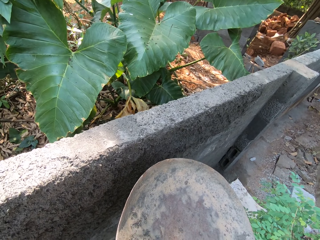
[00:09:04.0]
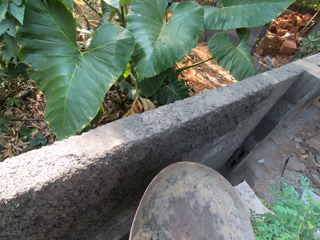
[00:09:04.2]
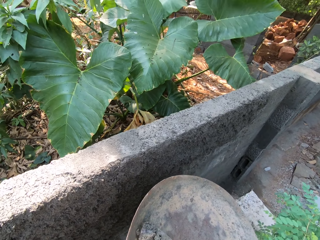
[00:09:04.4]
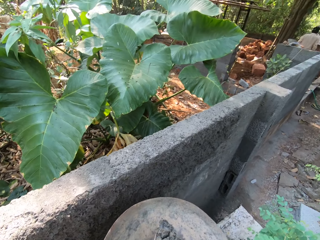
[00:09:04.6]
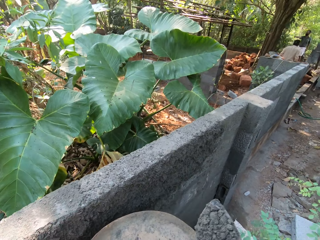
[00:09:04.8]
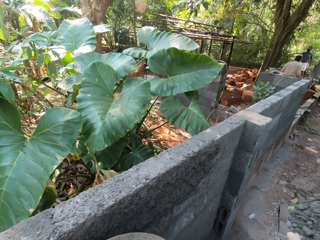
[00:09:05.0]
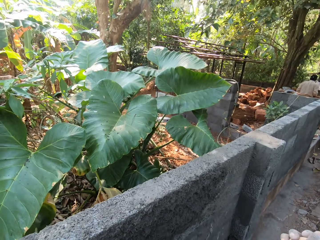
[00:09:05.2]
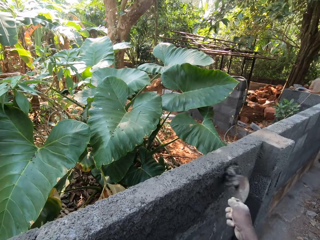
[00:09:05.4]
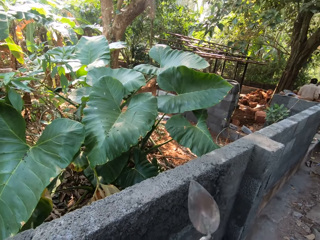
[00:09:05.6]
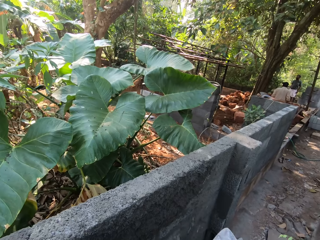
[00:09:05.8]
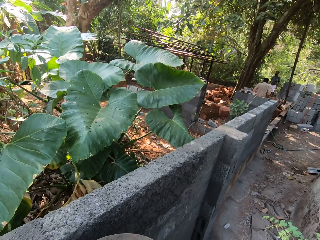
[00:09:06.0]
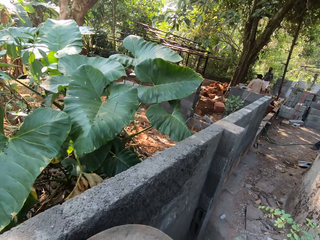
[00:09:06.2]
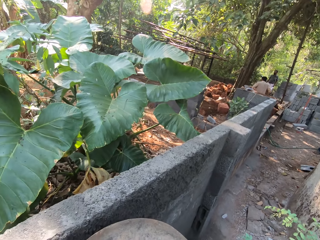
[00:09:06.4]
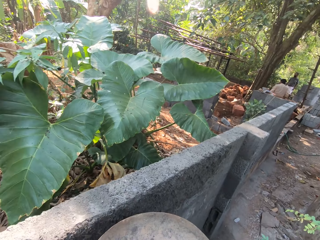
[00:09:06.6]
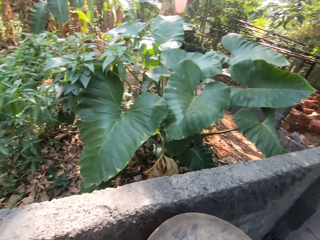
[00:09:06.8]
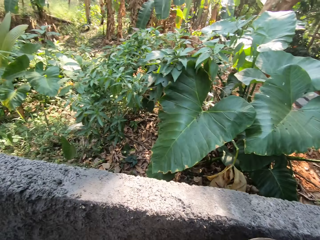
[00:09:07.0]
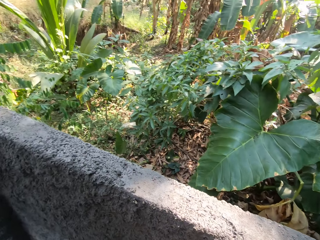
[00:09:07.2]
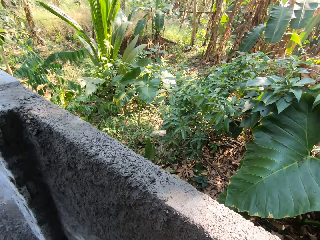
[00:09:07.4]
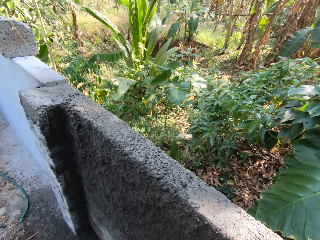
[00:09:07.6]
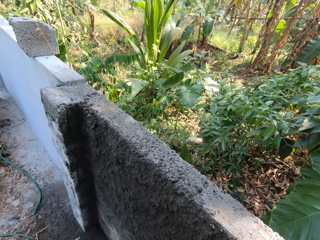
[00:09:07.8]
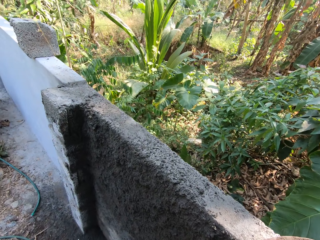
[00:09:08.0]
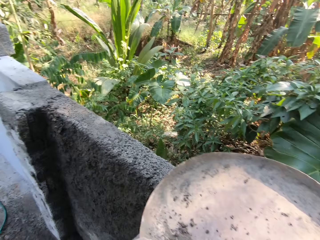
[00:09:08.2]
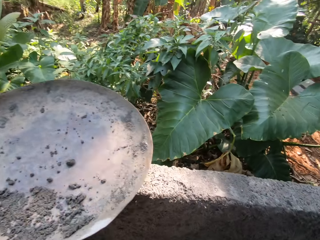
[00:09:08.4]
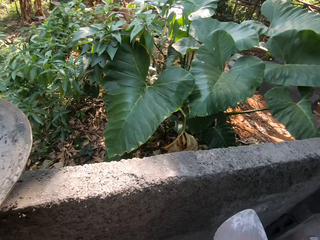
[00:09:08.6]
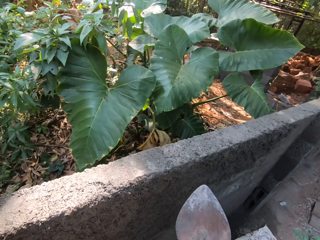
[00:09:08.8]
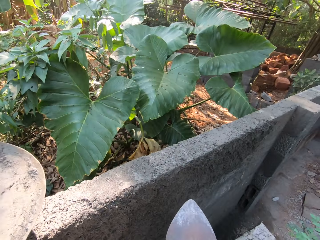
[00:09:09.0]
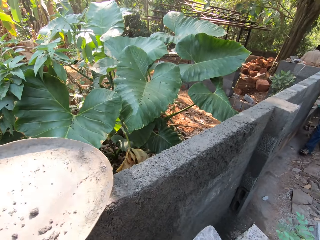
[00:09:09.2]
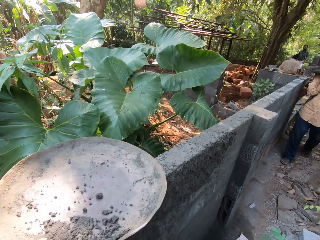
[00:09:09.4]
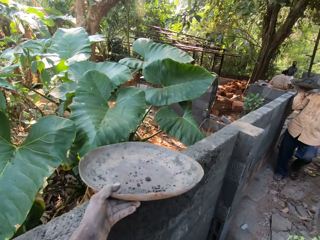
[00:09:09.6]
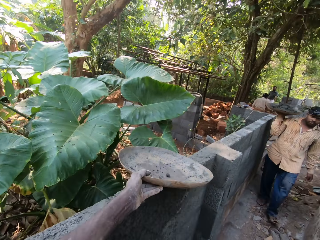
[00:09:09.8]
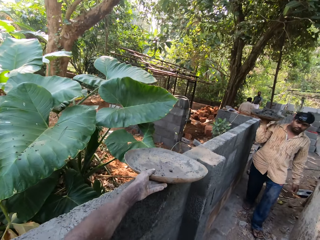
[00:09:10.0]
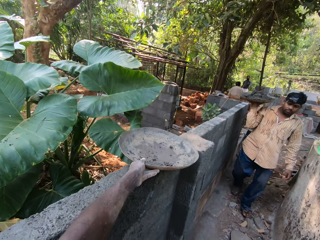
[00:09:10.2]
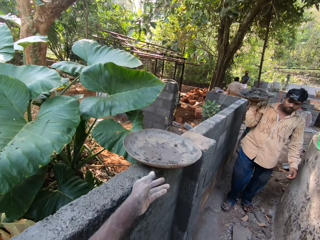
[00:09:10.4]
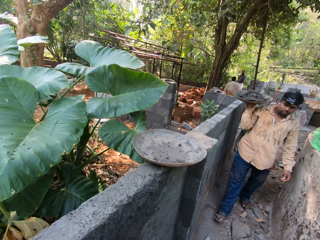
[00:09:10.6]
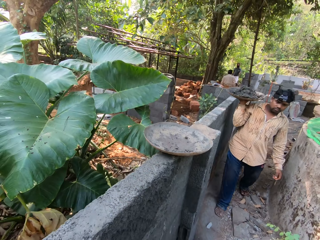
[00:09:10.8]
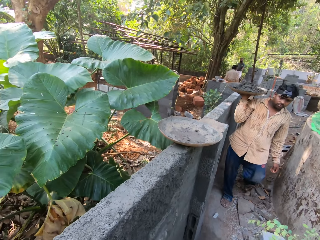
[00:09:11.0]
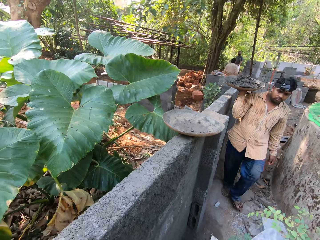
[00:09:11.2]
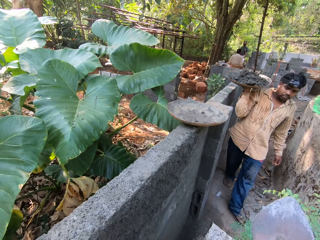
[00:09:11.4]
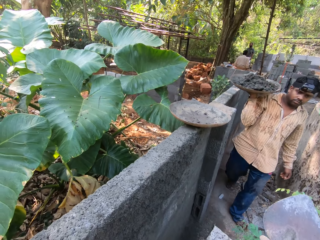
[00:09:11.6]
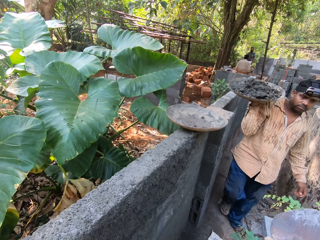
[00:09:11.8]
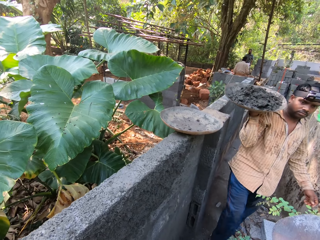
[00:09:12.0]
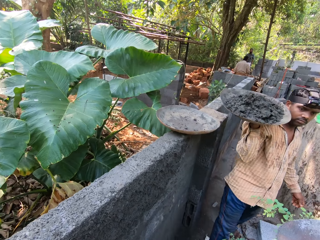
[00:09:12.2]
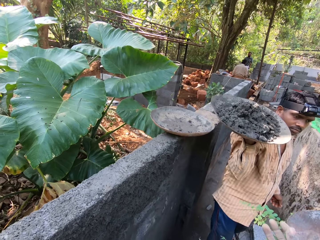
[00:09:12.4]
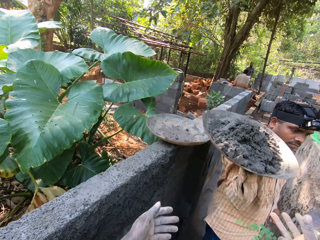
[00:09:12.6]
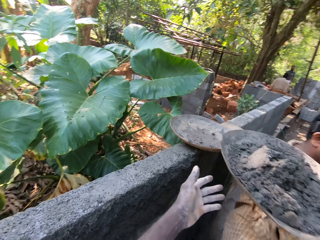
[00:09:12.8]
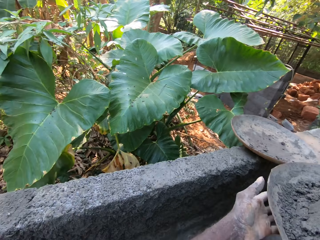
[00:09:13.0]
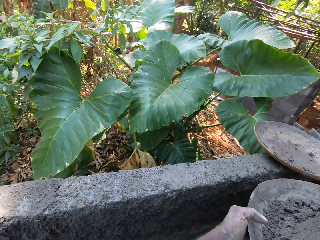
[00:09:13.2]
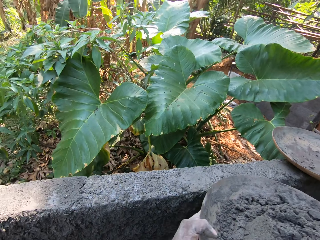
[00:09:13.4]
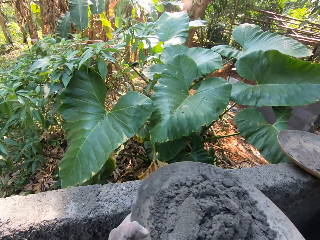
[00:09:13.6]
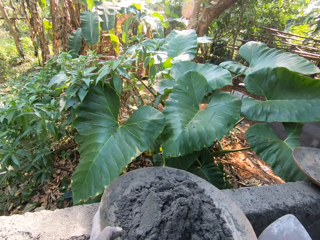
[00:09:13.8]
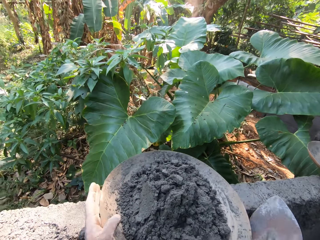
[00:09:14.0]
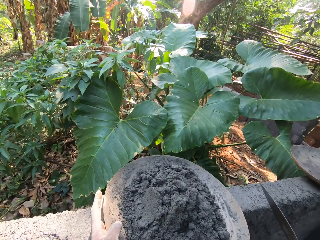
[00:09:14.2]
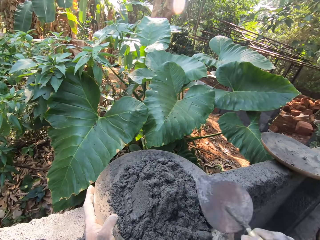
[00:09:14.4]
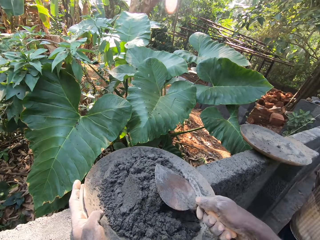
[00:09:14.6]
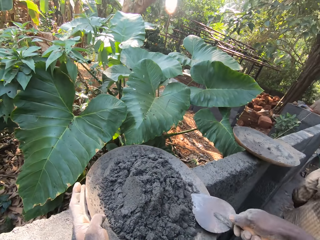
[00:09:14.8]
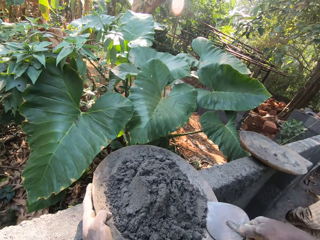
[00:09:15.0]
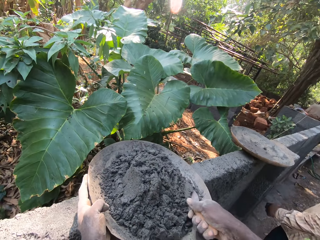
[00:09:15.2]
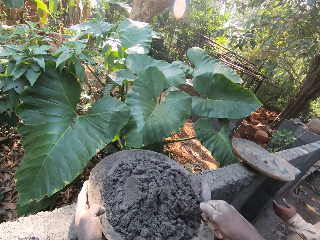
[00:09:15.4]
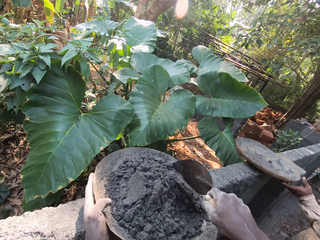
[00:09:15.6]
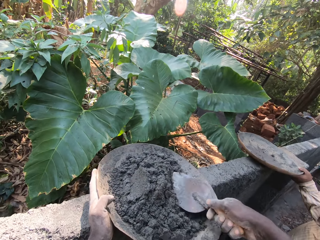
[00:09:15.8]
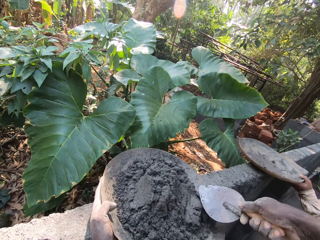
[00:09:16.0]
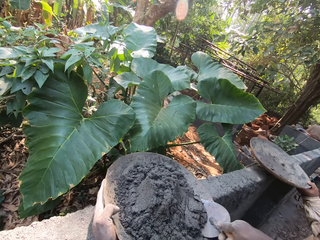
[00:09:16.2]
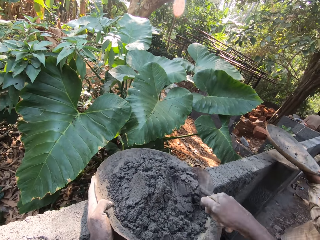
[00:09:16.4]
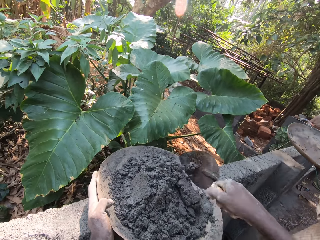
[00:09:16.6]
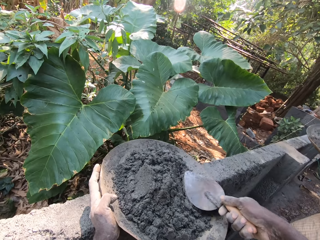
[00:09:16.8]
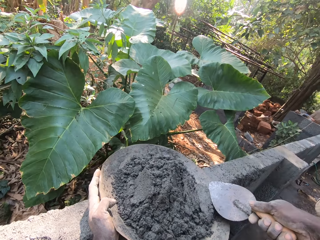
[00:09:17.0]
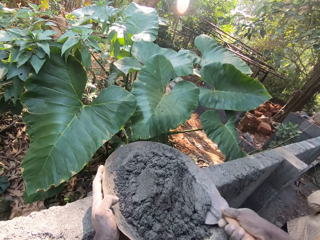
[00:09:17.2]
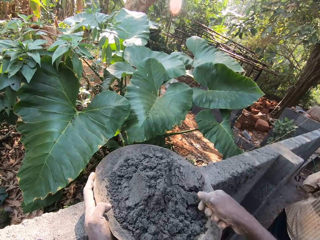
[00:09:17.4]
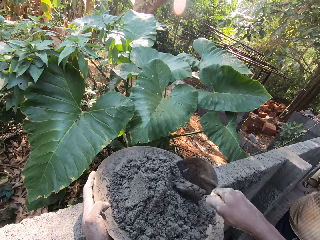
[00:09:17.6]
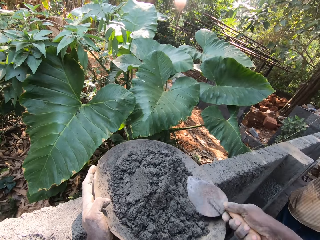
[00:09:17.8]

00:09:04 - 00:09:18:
The camera wearer scoops the mortar from the head pan with the trowel in his right hand. He pours the mortar on the wall with the trowel in his right hand. A man walks towards the camera wearer with a head pan with mortar on his right shoulder. The camera wearer puts the head pan on the wall with his left hand. He collects the head pan with mortar from the man with his hands. He puts the head pan with mortar on the wall with his hands. Another man picks the head pan from the wall with his left hand.

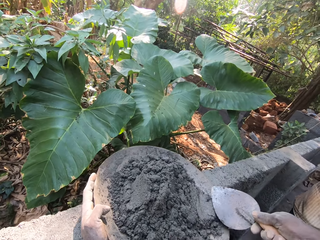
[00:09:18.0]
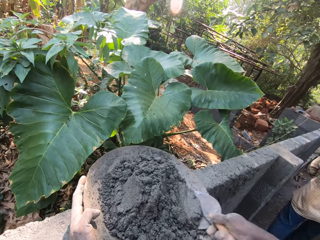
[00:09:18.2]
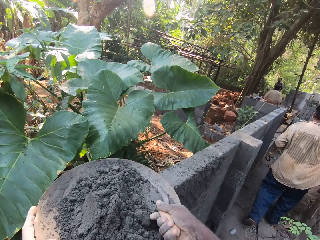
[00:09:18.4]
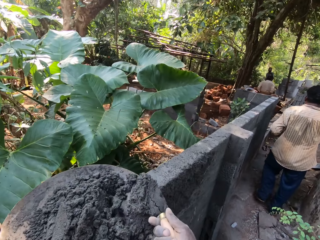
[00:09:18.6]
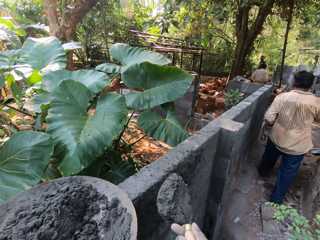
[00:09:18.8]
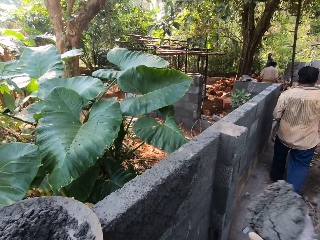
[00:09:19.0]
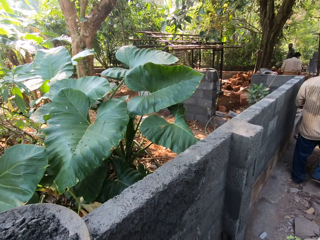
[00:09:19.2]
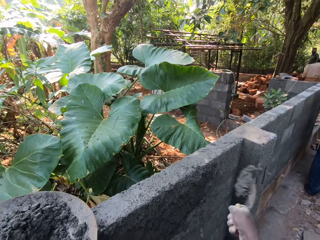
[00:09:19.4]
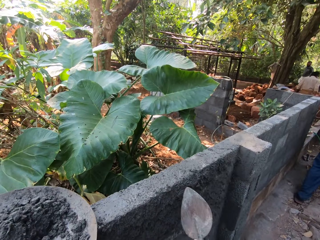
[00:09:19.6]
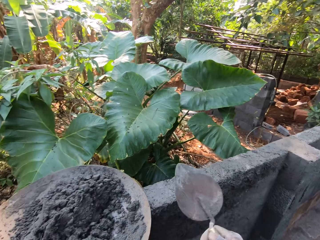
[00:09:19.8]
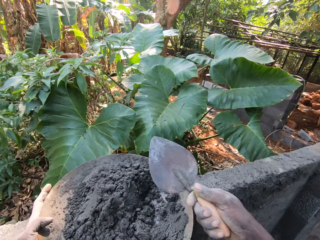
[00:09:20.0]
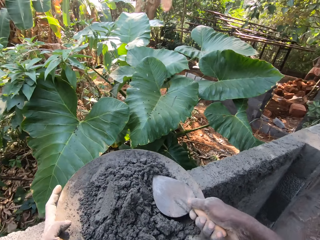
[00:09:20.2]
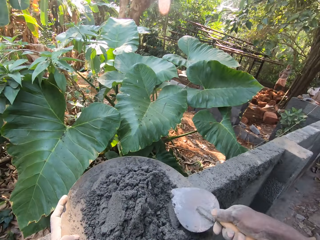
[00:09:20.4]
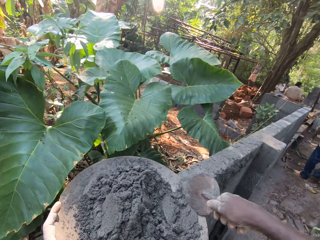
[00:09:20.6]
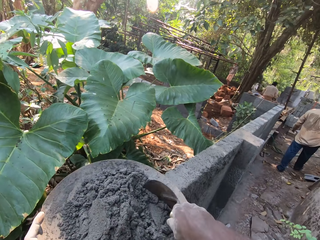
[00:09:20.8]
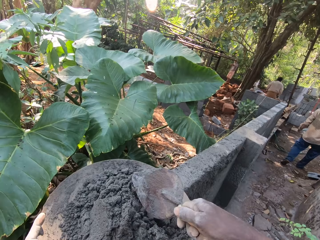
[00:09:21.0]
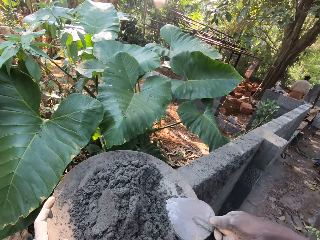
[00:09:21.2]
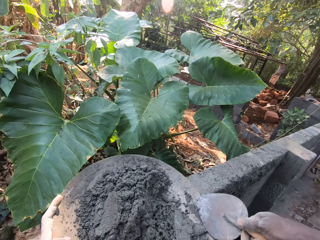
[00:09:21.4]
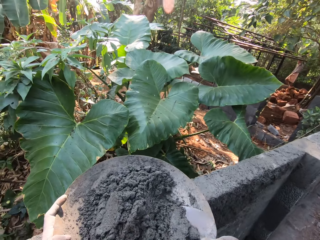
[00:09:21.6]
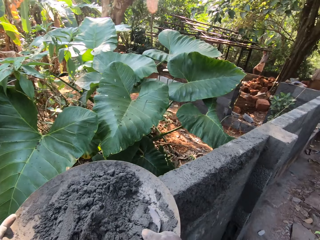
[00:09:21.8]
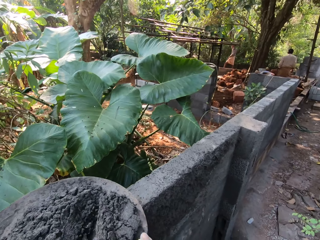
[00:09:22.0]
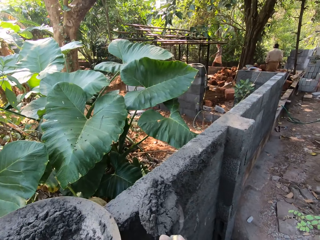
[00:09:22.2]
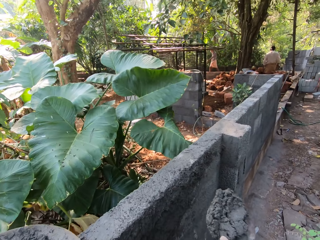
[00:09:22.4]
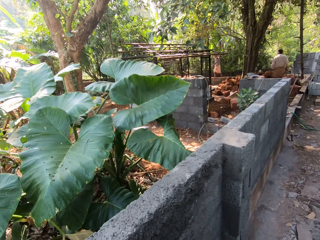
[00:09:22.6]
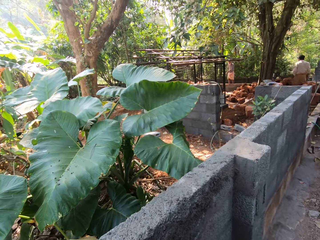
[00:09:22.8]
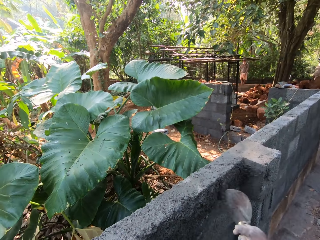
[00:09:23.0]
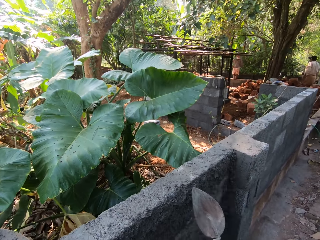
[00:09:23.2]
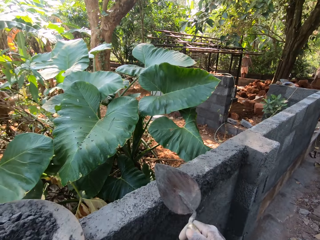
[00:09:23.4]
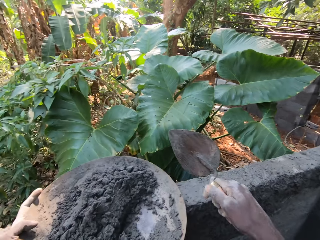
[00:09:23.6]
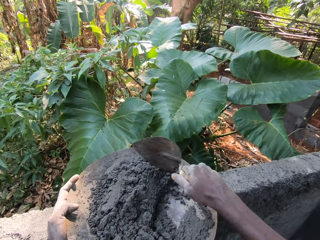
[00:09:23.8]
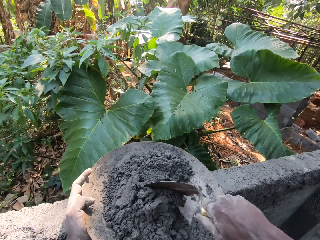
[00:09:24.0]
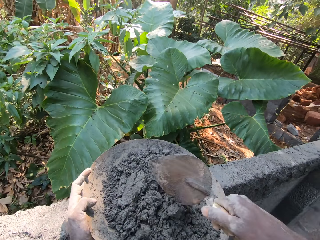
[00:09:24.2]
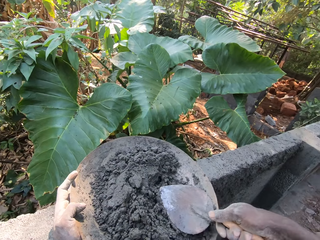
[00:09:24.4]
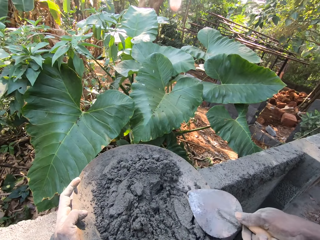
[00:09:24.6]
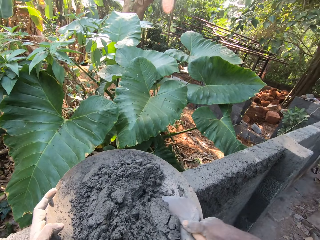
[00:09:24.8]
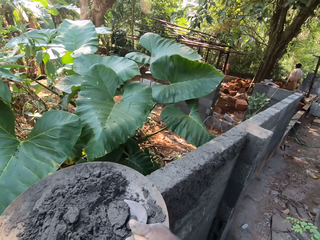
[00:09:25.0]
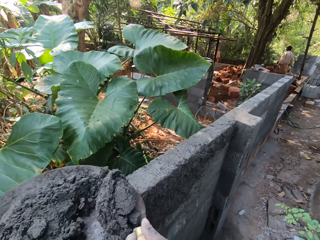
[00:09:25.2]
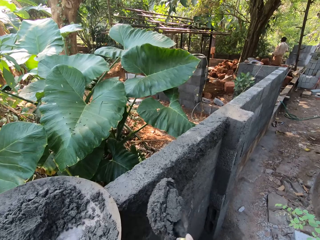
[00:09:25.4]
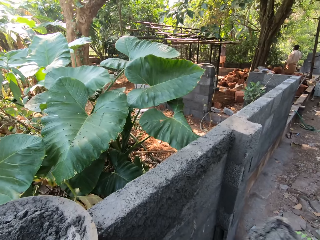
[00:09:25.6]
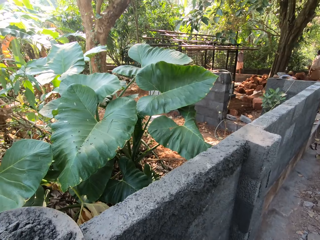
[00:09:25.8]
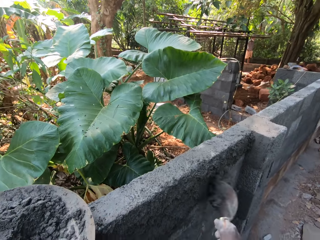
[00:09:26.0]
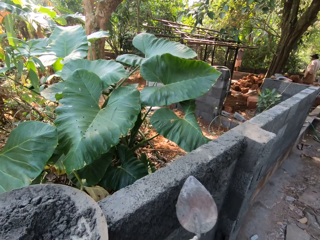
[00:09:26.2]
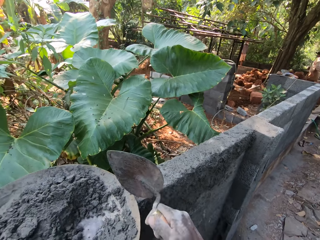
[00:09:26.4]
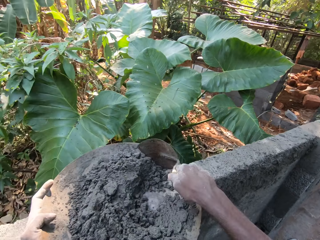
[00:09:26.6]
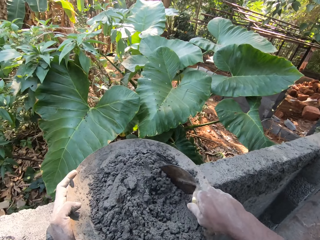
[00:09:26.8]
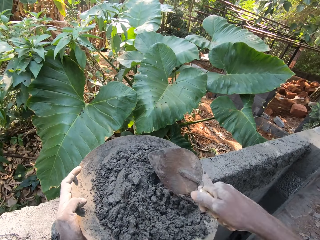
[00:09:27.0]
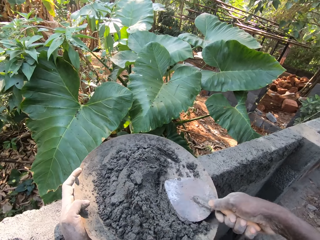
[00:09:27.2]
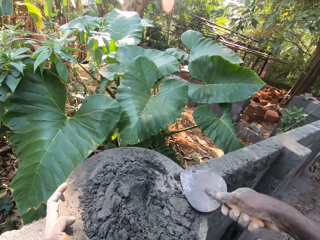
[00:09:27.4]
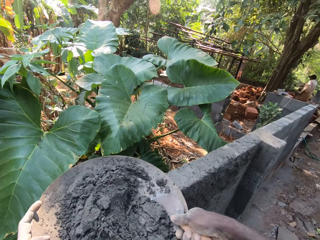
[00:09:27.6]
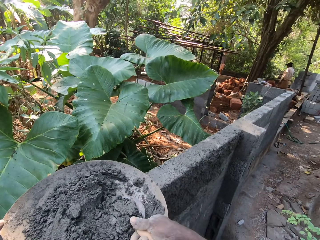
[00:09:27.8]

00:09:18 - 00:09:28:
The camera wearer scoops some concrete from the concrete in the head pan with the hand trowel in his right hand. A man walks around. The camera wearer plasters the wall with the concrete on the hand trowel in his right hand. He mixes the concrete in the head pan with the hand trowel in his right hand. He scoops some concrete from the concrete in the head pan with the hand trowel in his right hand. He plasters the wall with the concrete on the hand trowel in his right hand. He mixes the concrete in the head pan with the hand trowel in his right hand. He scoops some concrete from the concrete in the head pan with the hand trowel in his right hand. He plasters the wall with the concrete on the hand trowel in his right hand. He scoops some concrete from the concrete in the head pan with the hand trowel in his right hand. He scoops the concrete from the head pan with the hand trowel in his right hand.
